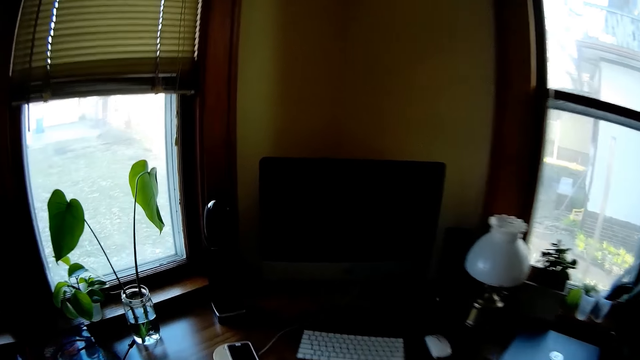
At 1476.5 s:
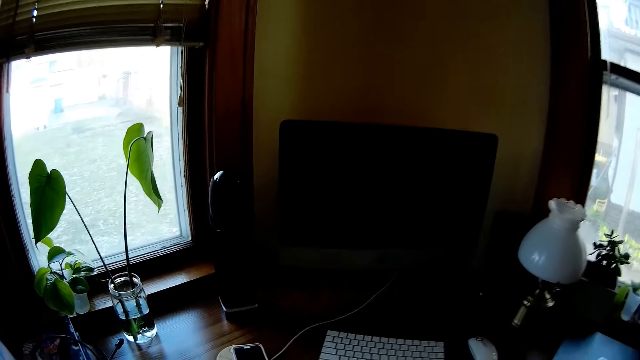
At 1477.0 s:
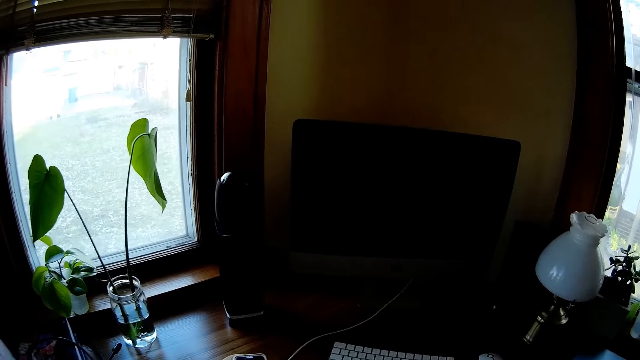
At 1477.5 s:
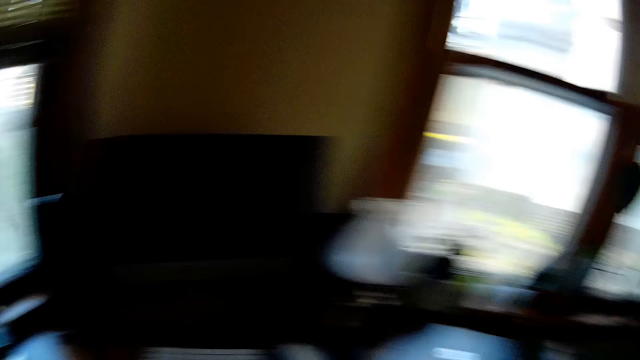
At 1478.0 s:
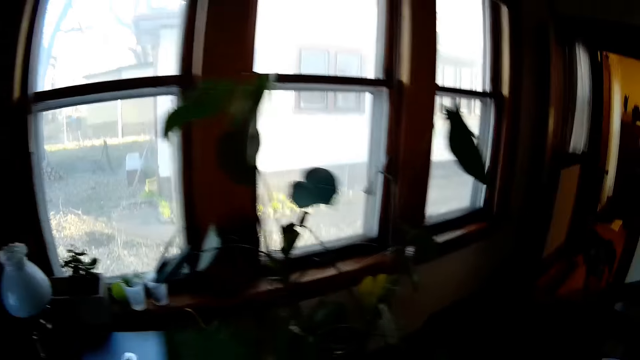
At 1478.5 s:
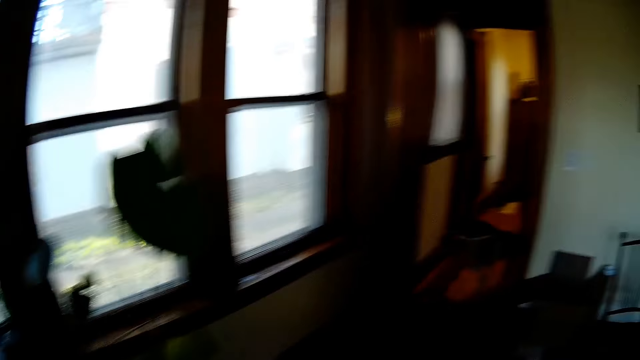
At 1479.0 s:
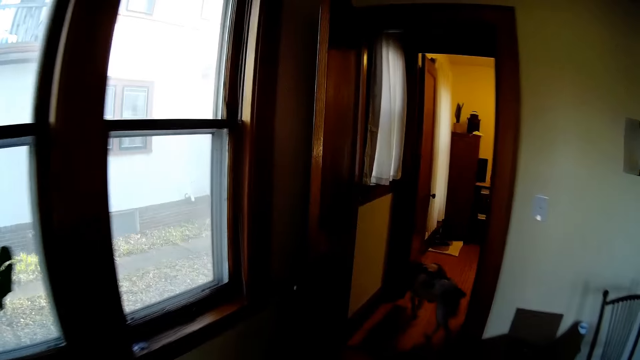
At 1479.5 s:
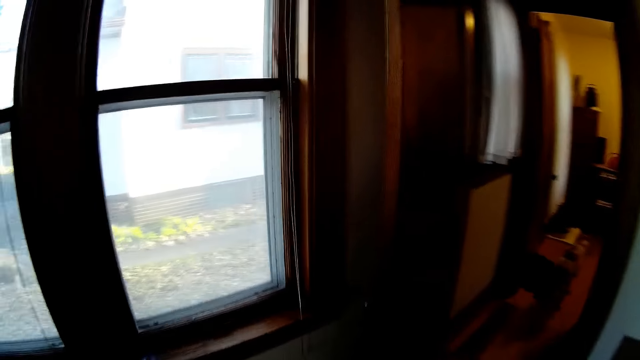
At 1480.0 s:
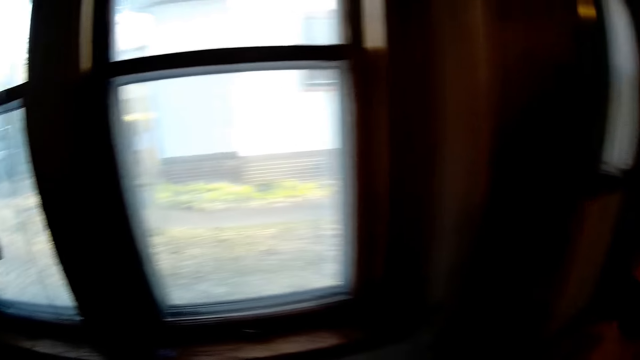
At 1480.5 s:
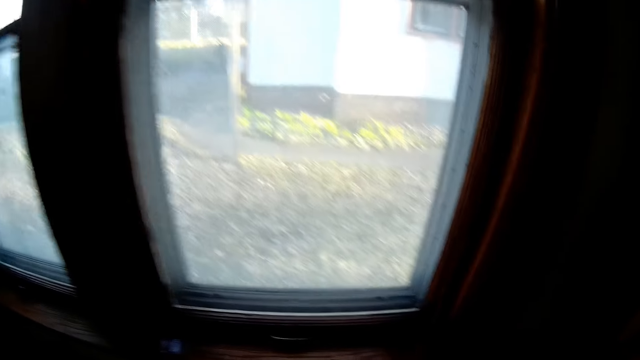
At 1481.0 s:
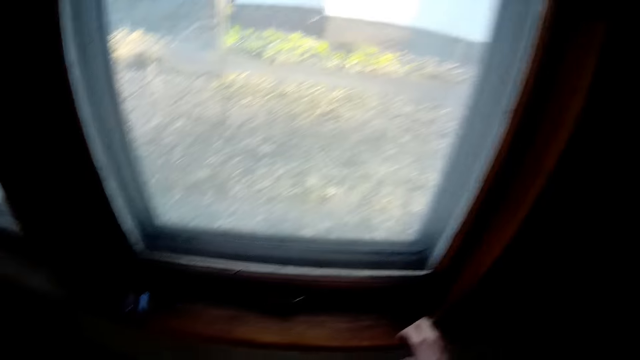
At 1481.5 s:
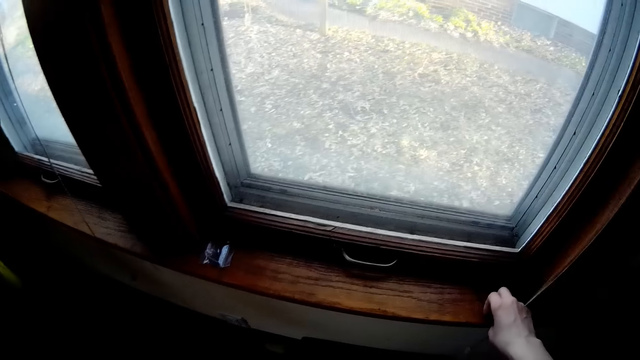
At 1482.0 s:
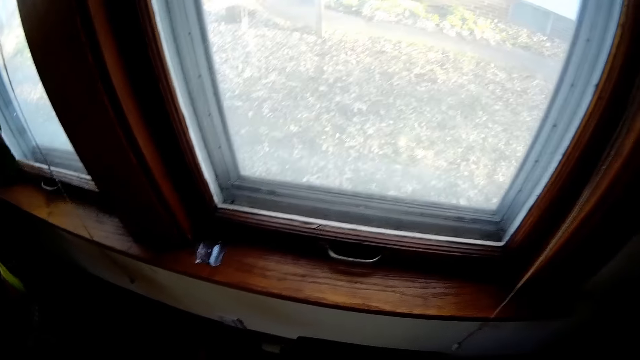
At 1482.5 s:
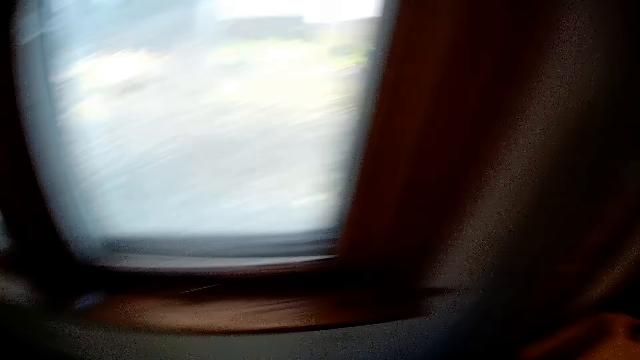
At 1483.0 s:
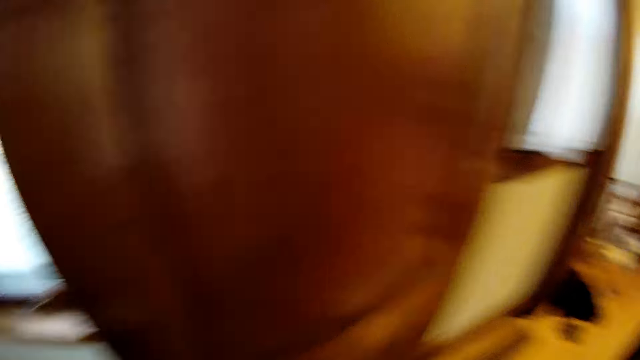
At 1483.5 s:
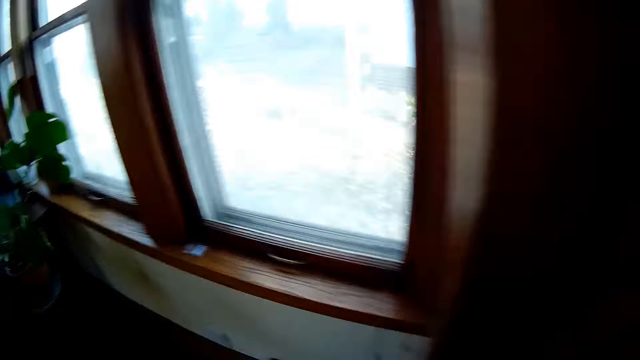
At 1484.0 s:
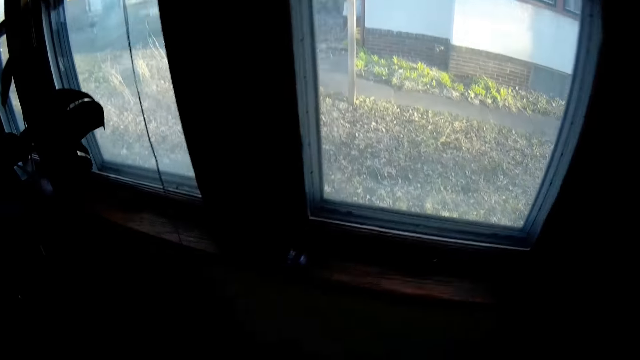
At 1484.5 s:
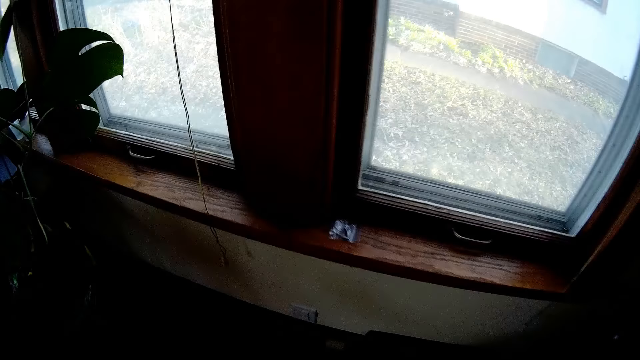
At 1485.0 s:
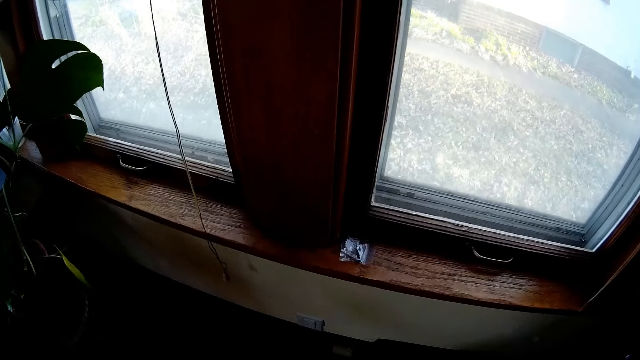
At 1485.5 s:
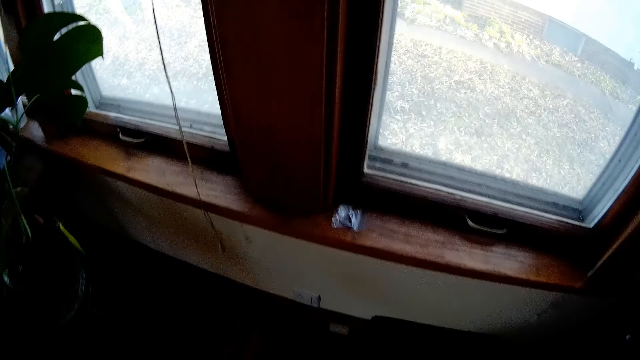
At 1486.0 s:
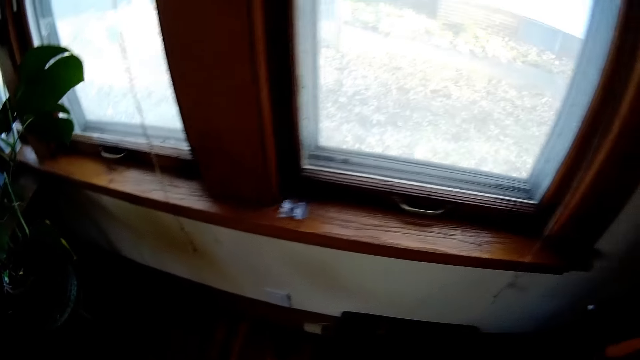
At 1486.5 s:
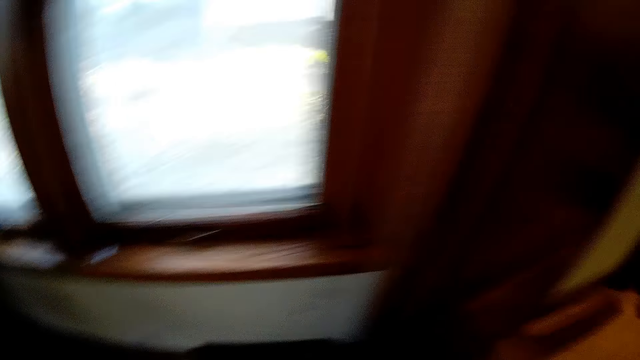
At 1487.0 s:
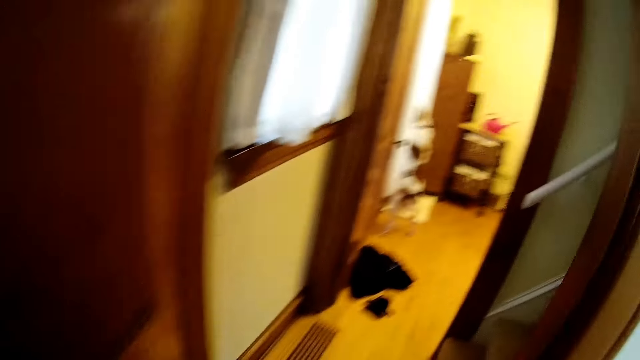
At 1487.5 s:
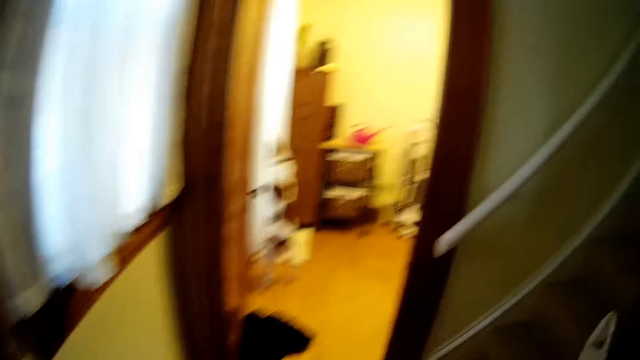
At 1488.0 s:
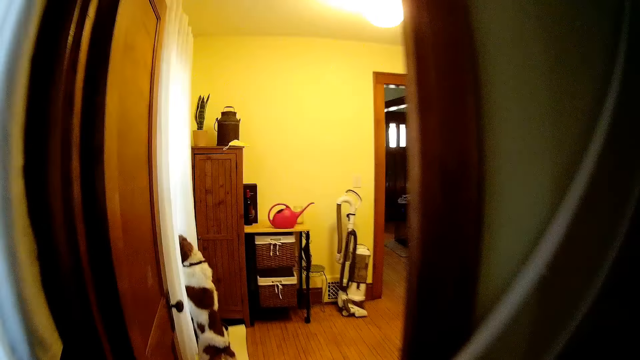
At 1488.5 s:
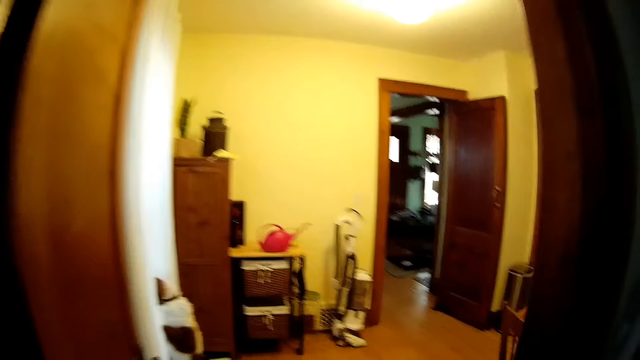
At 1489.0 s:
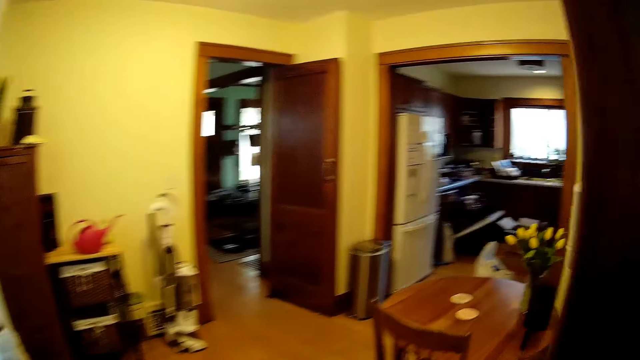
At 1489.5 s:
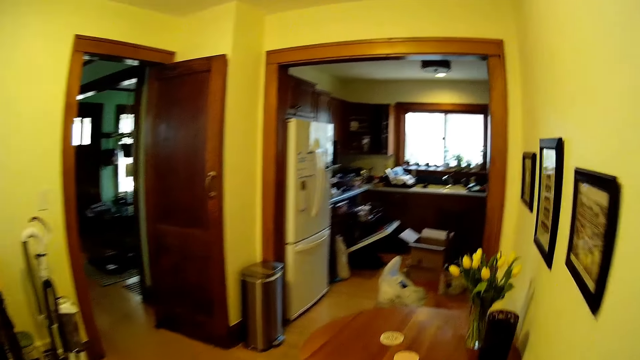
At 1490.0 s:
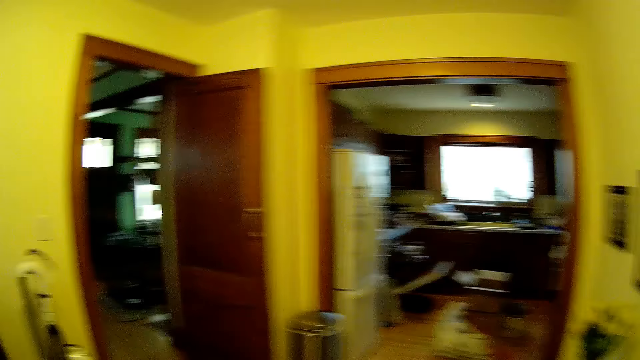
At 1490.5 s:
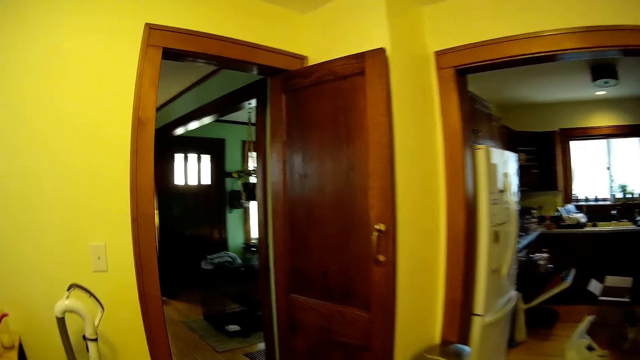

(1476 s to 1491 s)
The camera wearer looks around. She walks around. She looks around. She touches the window. She picks a button on the window with her right hand. She looks around. She walks towards the kitchen.

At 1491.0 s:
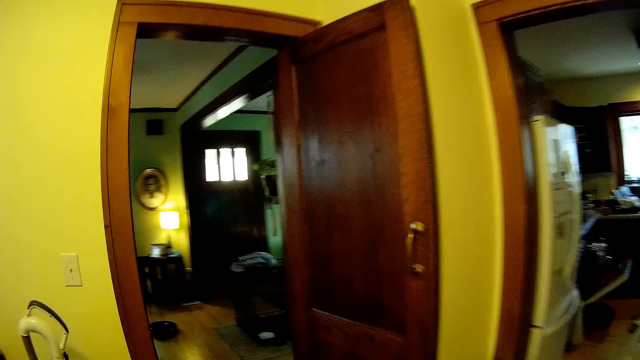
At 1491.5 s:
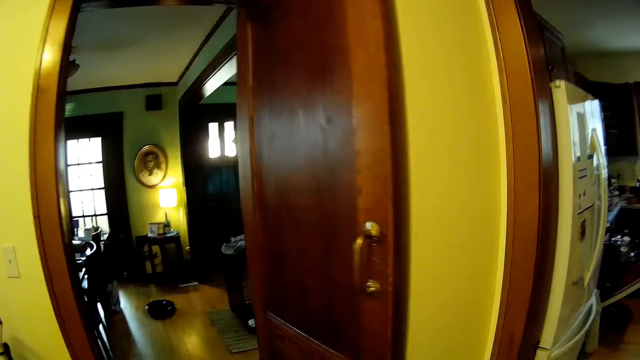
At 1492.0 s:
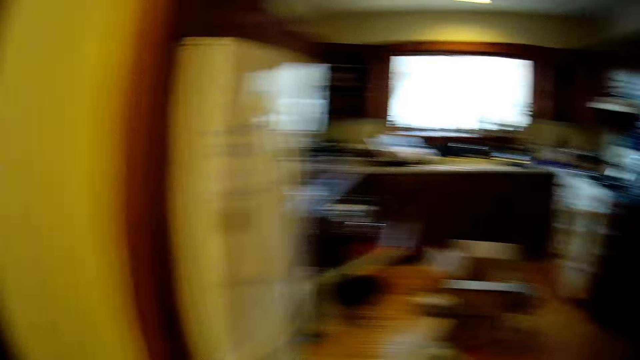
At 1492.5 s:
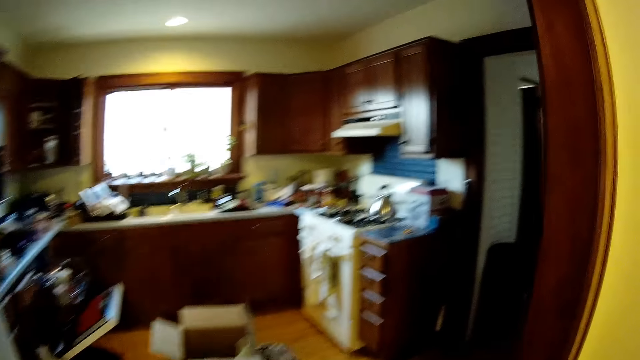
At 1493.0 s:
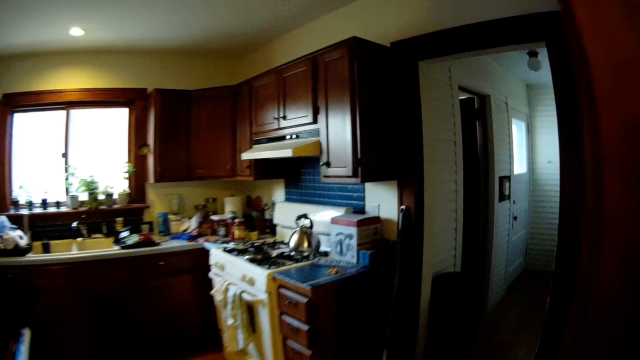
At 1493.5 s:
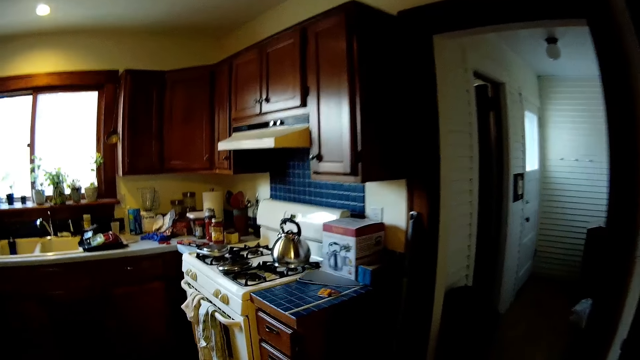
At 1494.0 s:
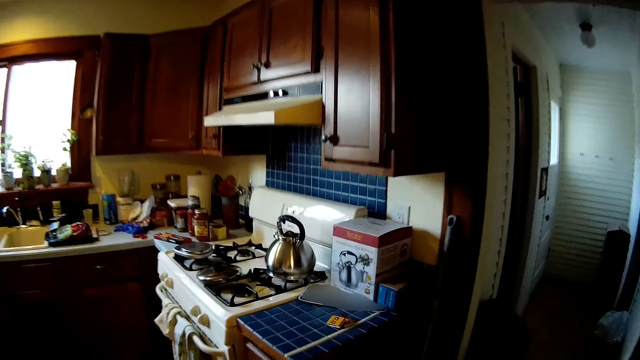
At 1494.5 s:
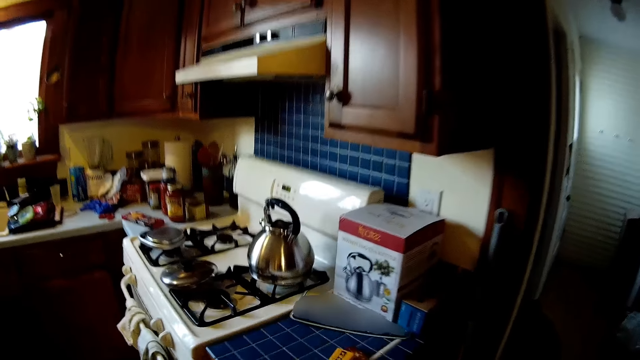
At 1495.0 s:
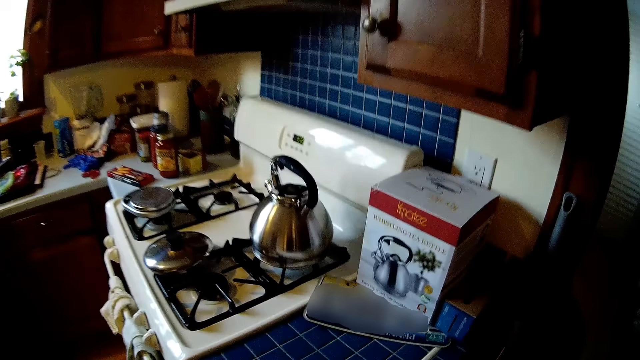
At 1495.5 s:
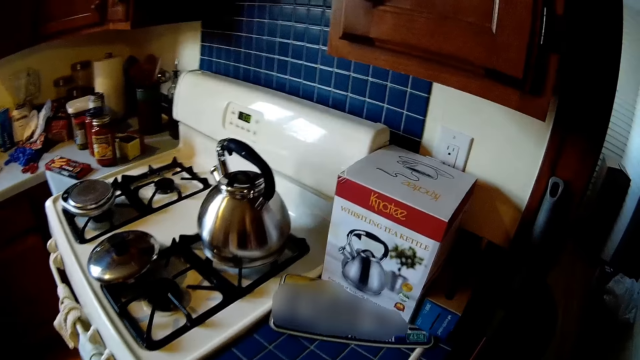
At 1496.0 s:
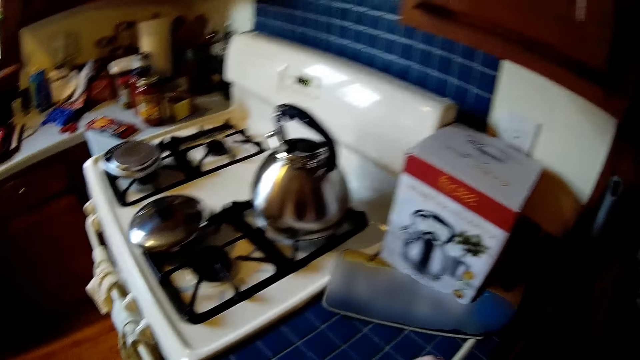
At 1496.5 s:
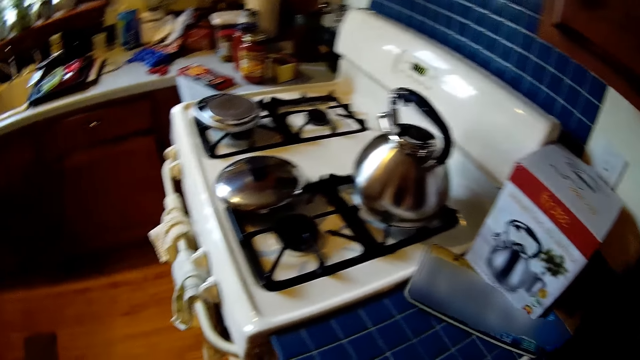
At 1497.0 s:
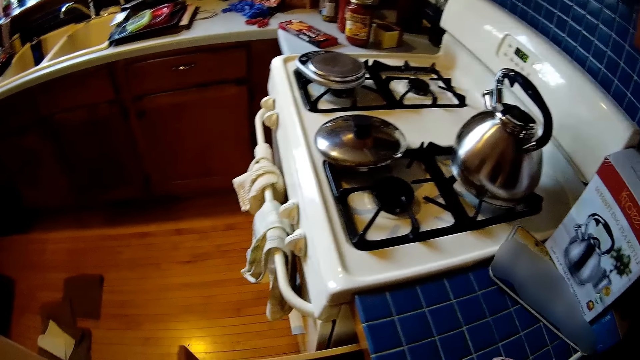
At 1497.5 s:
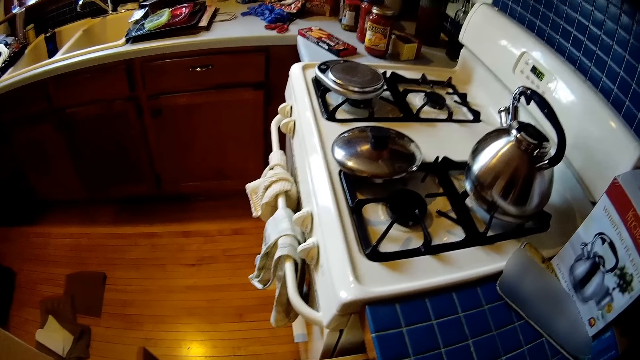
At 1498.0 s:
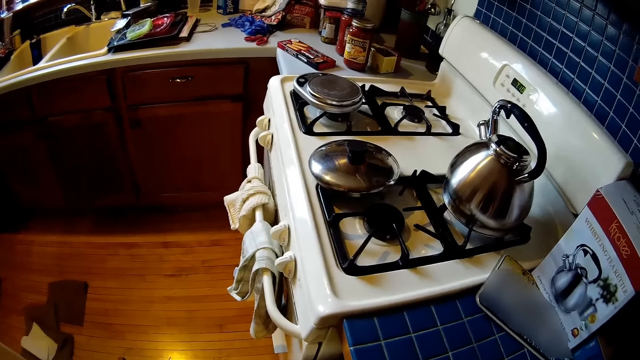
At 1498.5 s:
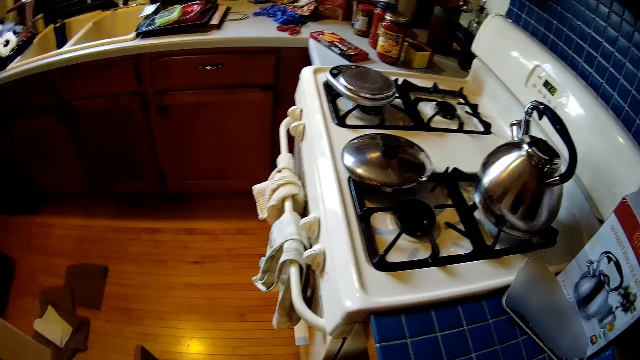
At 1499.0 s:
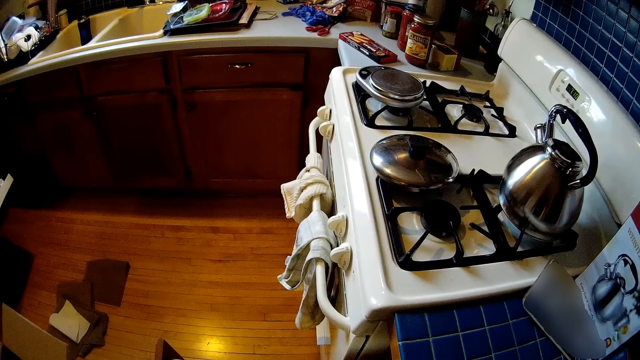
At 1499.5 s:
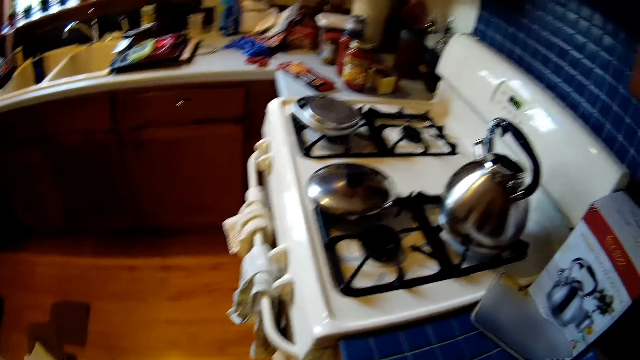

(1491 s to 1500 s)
The camera wearer opens a drawer with her left hand.
